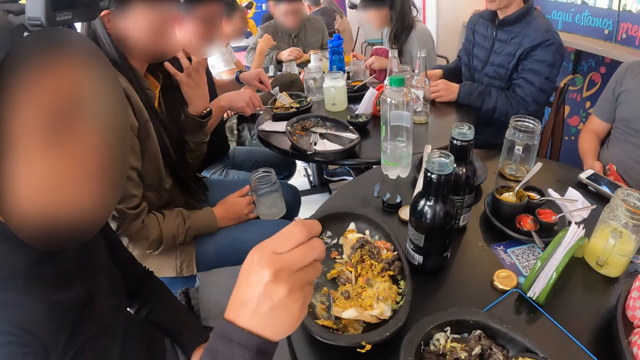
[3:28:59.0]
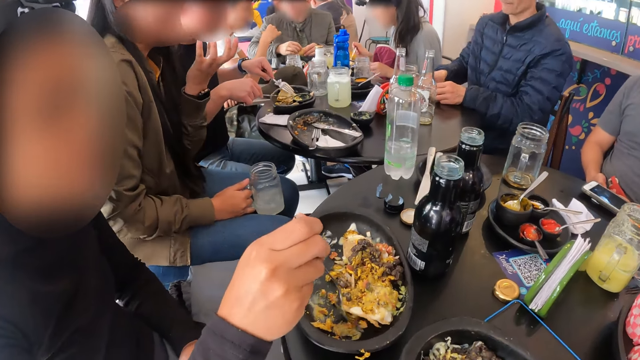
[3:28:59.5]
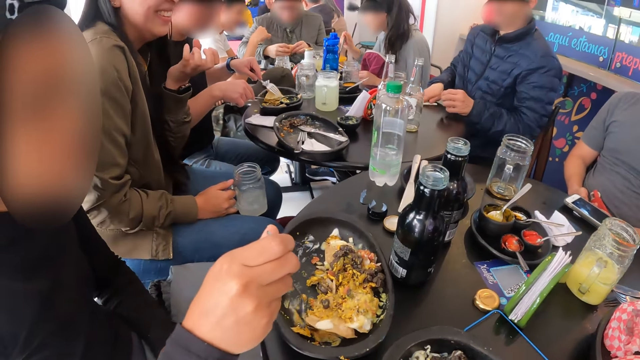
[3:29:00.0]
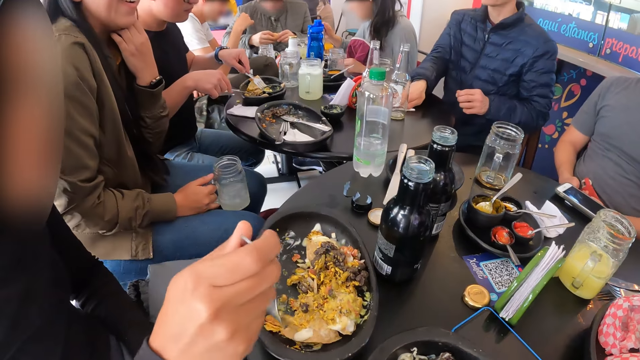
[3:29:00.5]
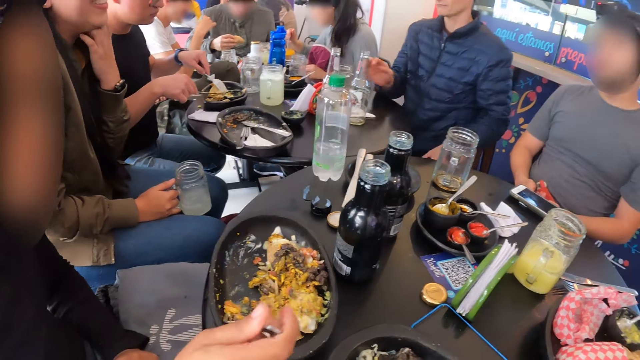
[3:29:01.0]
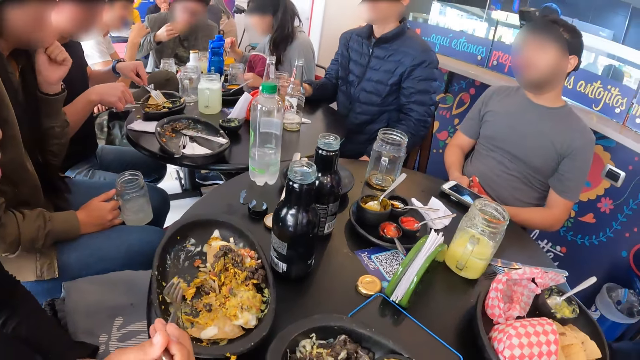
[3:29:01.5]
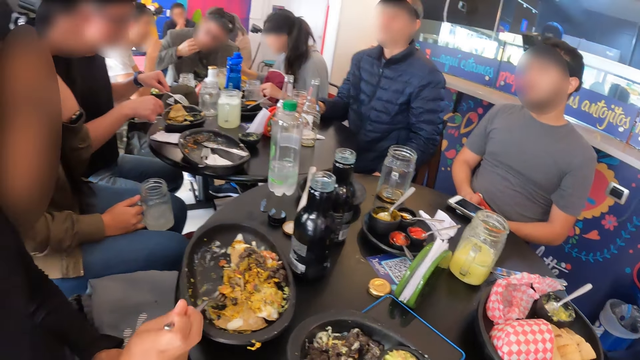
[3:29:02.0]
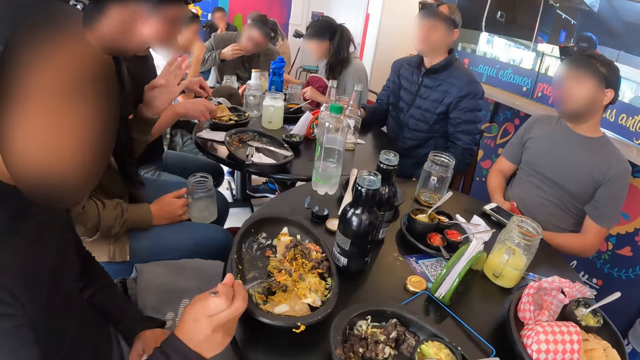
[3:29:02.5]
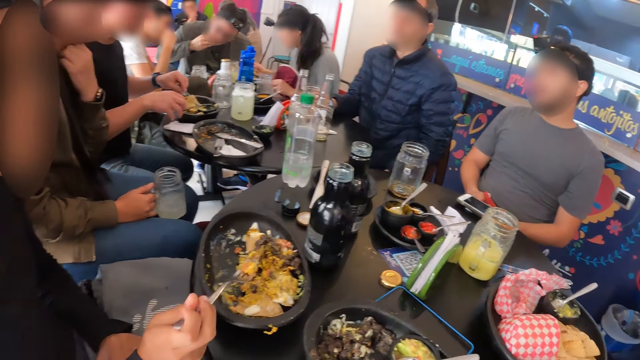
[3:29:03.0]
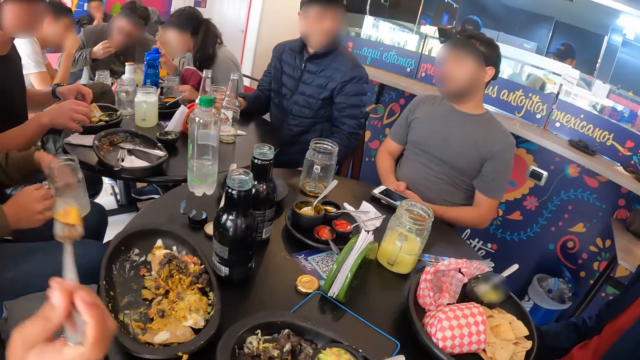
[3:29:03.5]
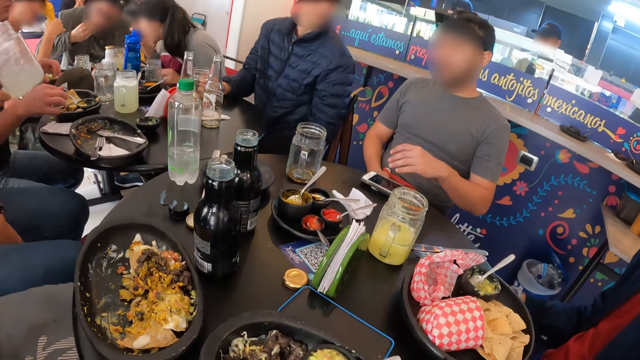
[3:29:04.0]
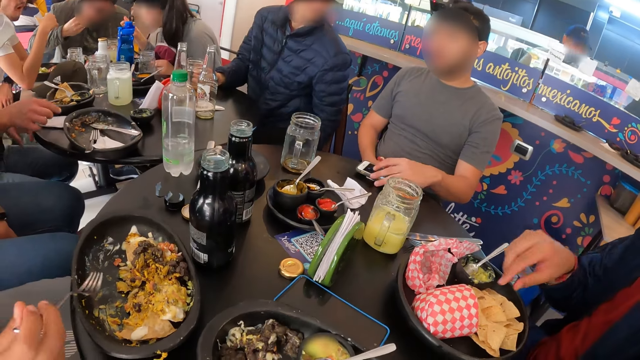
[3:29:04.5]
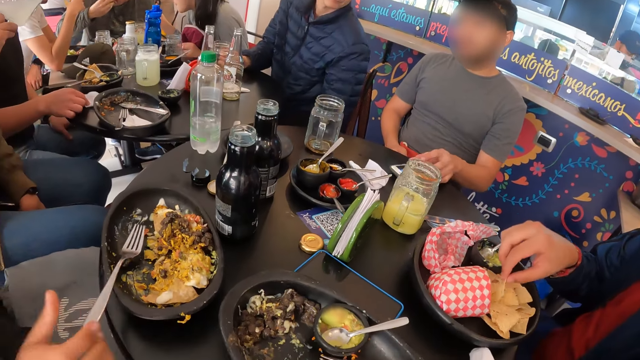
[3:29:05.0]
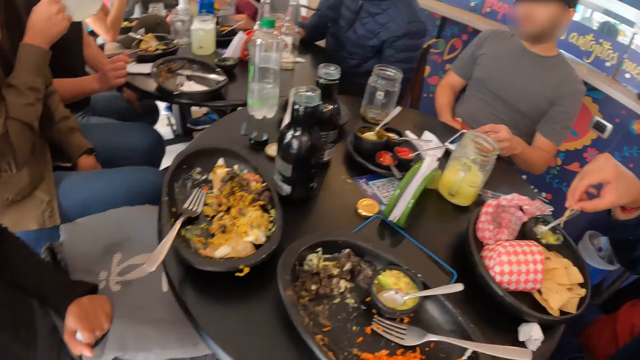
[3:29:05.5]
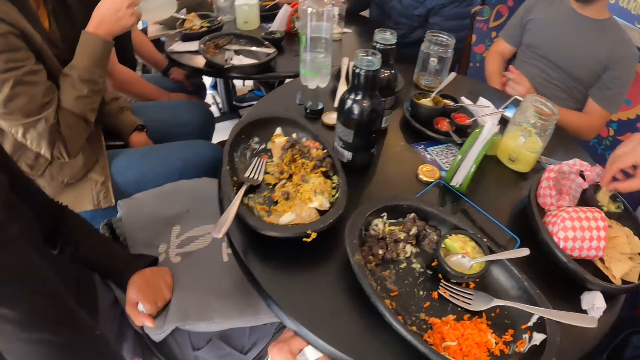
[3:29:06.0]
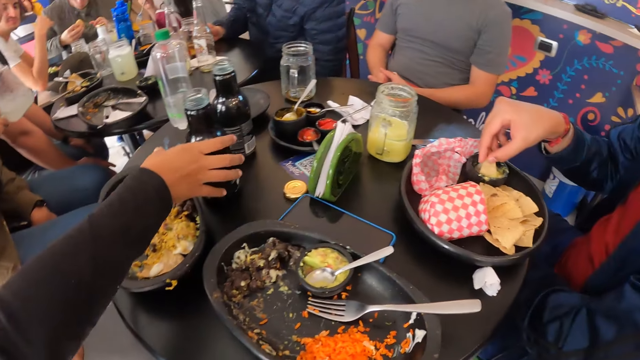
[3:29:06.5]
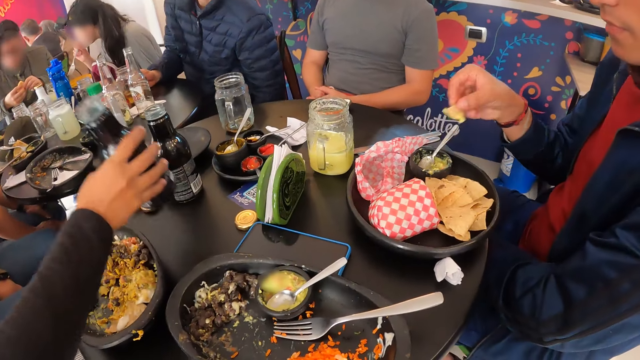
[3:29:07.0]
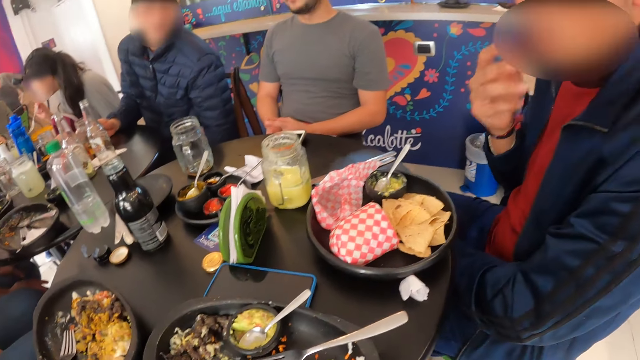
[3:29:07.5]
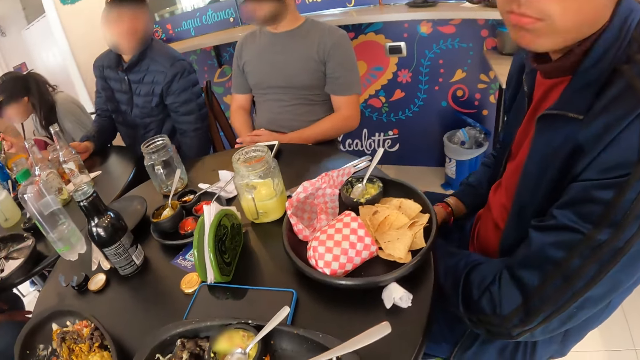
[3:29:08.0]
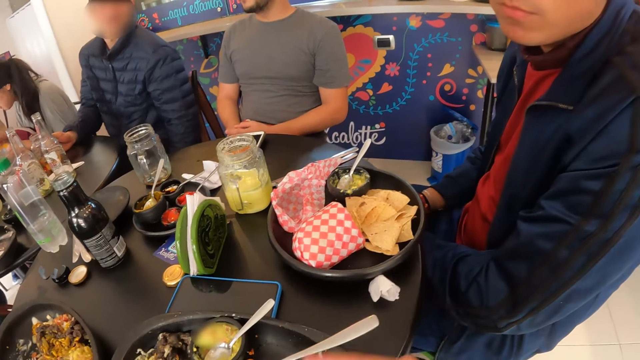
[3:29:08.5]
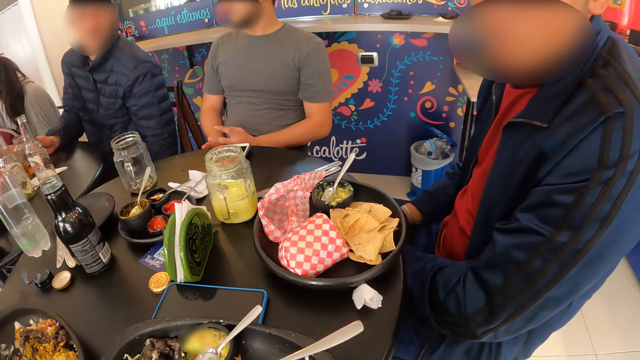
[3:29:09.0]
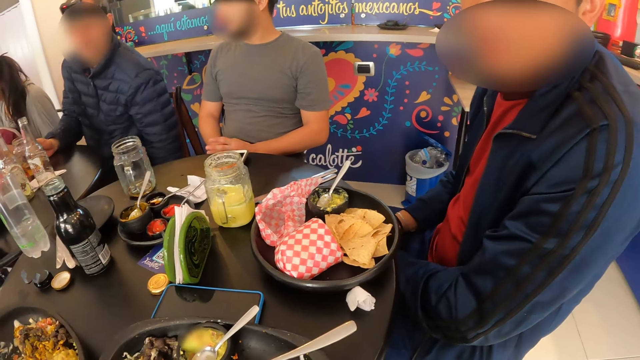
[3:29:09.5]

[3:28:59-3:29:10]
A person takes the food from the plate. A man moves the phone on the table with his left hand. Another person takes the chips from the plate. A woman takes the bottle of beverage from the table with her right hand. The first person puts the bottle of something on the table. Another man interacts with the camera wearer. A third man interacts with the first man.

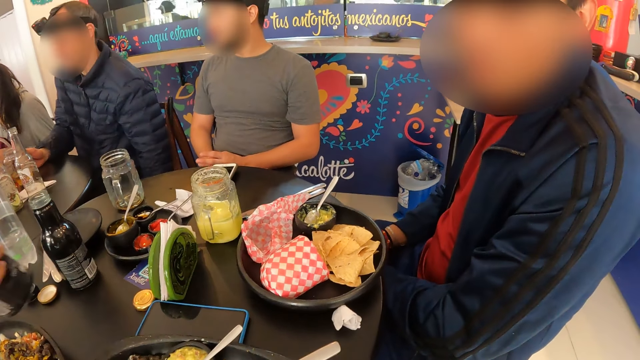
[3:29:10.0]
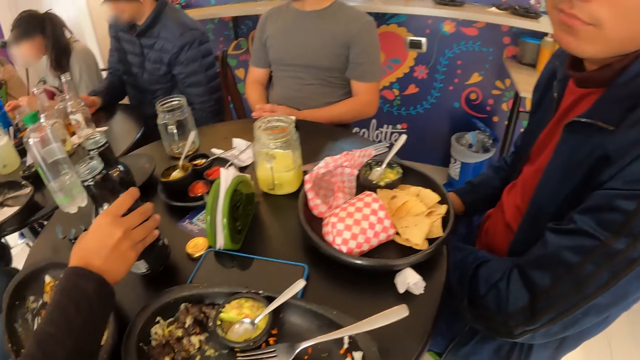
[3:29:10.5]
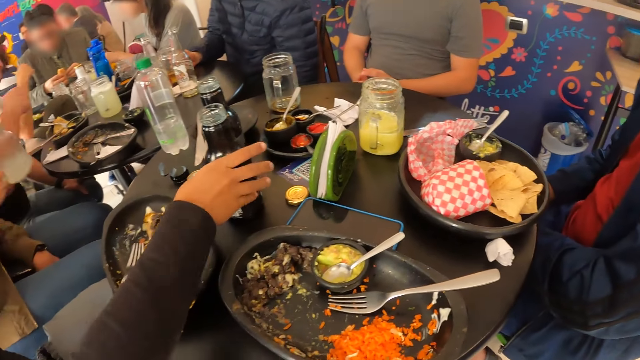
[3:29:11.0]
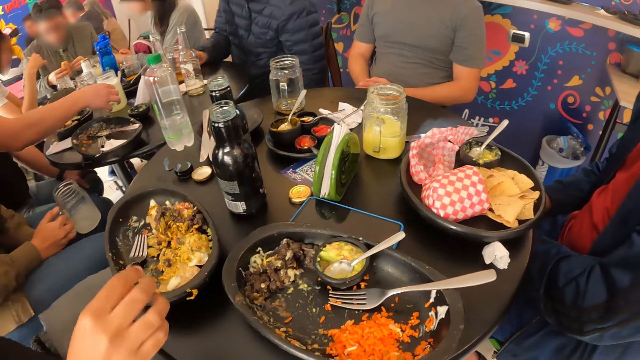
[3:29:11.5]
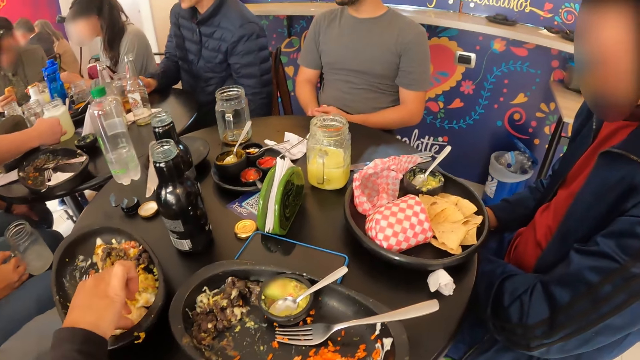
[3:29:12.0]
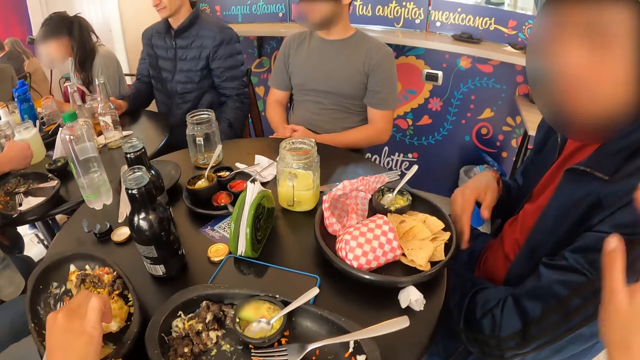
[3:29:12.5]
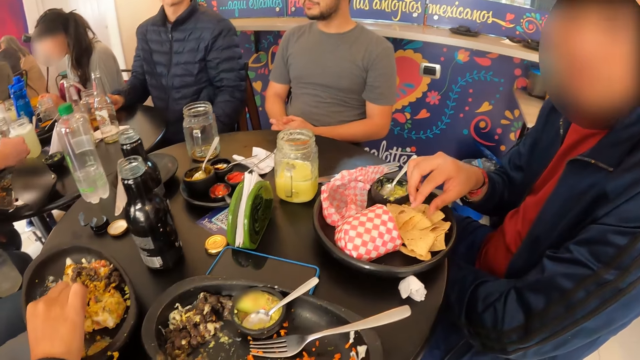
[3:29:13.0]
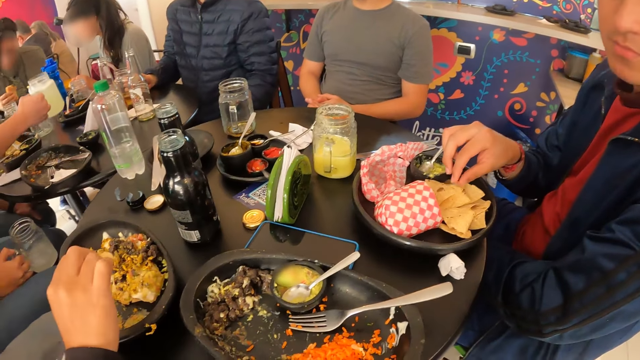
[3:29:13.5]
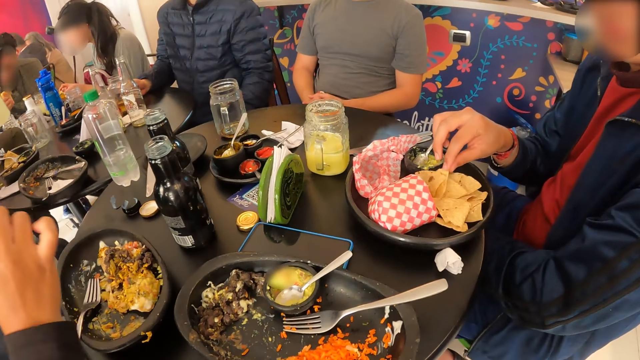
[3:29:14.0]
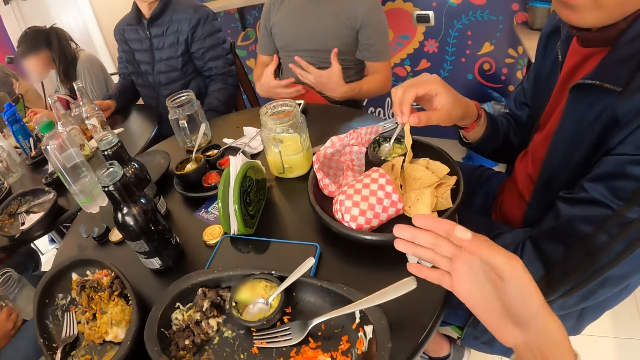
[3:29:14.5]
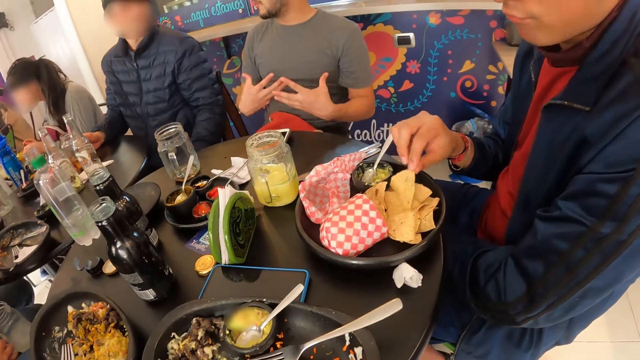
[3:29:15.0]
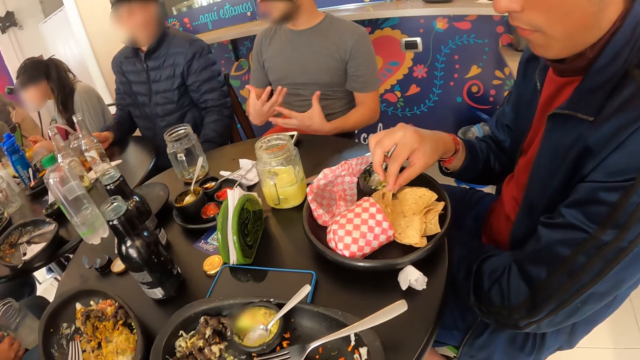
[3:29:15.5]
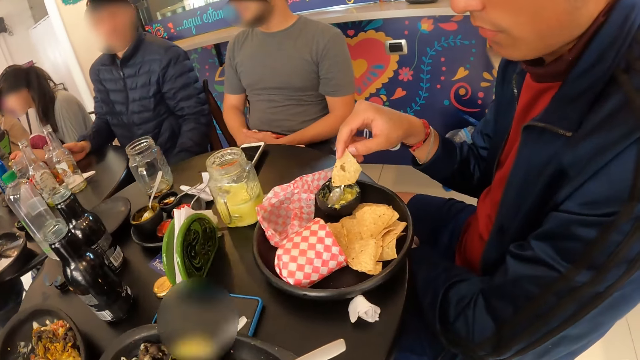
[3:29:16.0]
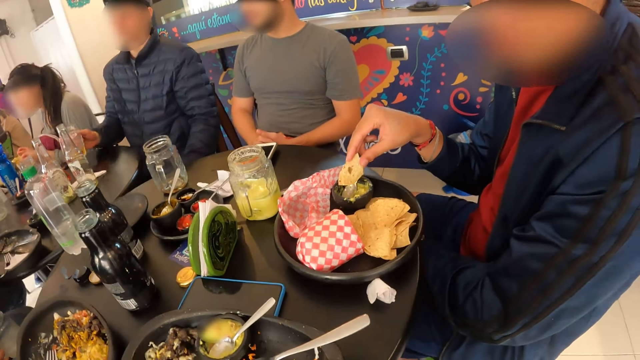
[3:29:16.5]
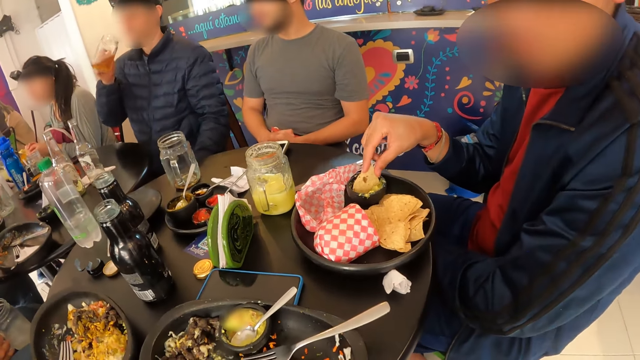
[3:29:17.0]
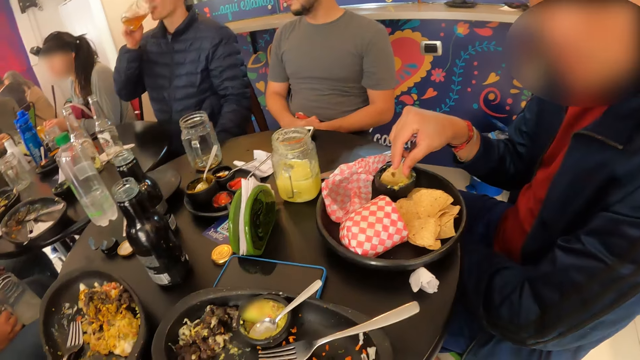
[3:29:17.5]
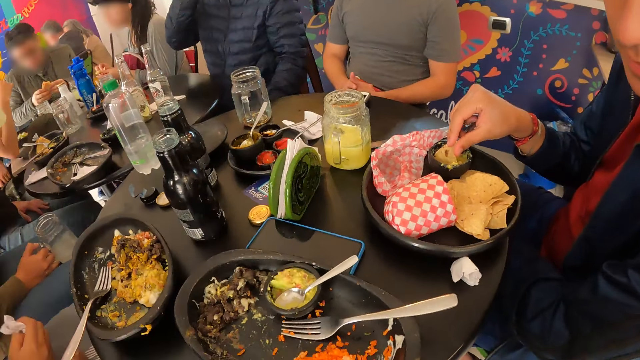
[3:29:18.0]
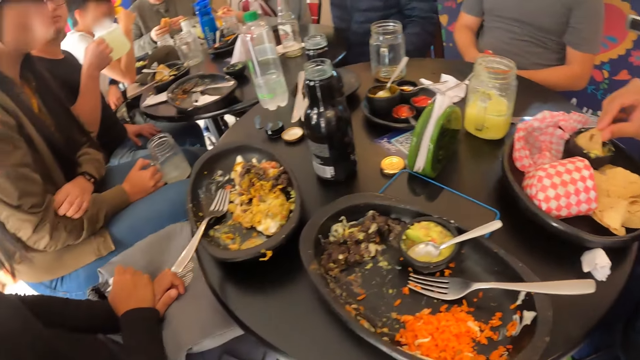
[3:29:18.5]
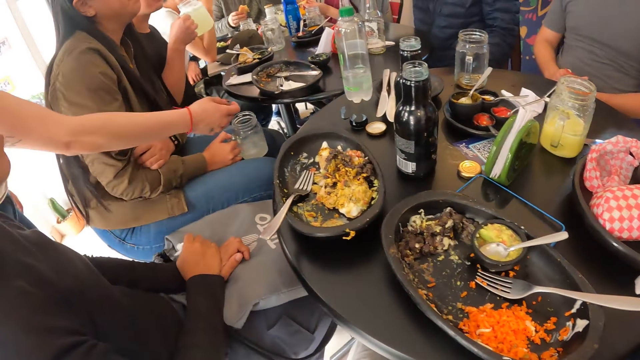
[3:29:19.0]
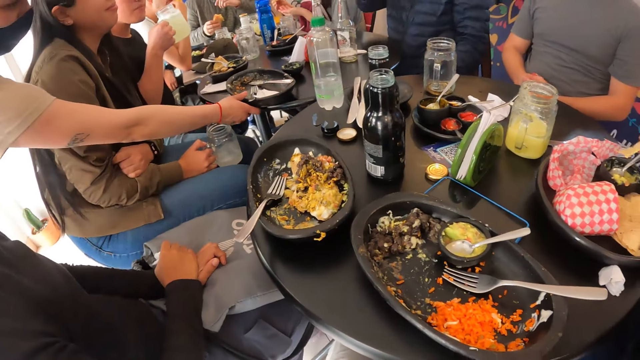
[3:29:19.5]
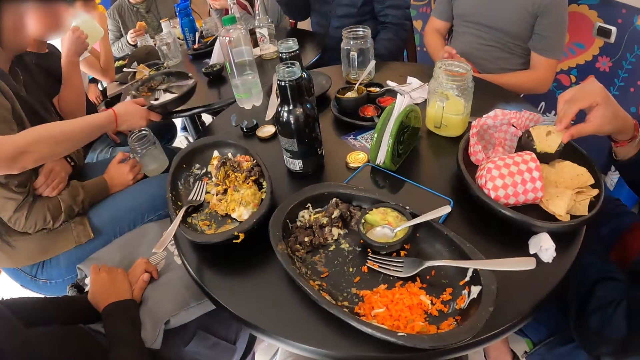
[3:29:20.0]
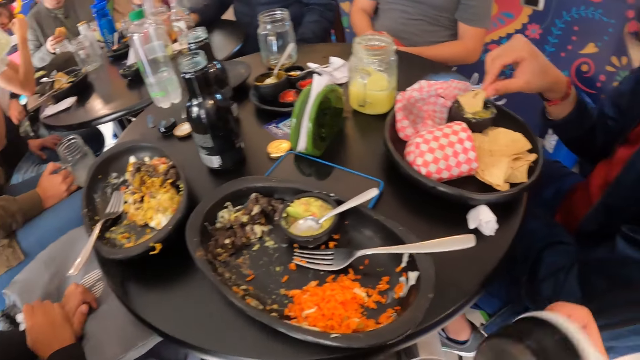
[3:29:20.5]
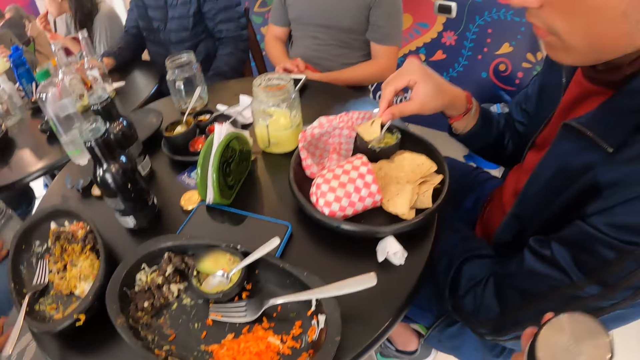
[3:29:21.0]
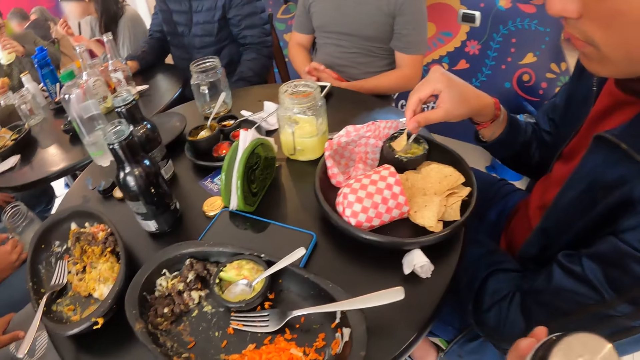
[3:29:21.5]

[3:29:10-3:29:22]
A woman drops the bottle of beverage on the table with her right hand. She eats burritos from the bowl on the table with her right hand. A person takes the chips from the plate. The camera wearer lifts his hands up. Another person takes the plate from the table.
